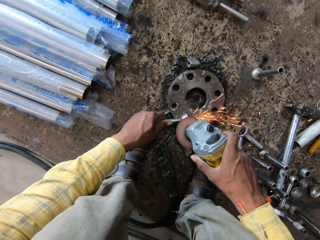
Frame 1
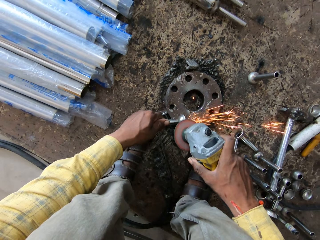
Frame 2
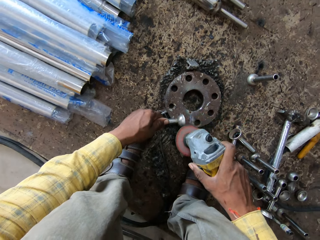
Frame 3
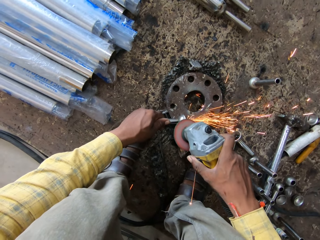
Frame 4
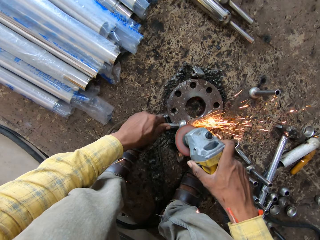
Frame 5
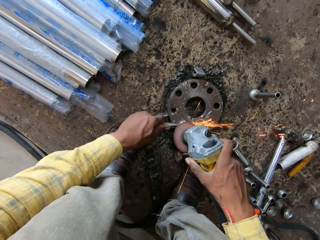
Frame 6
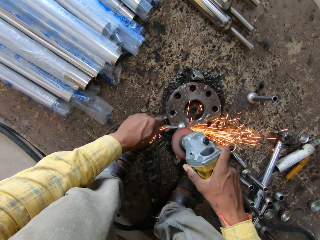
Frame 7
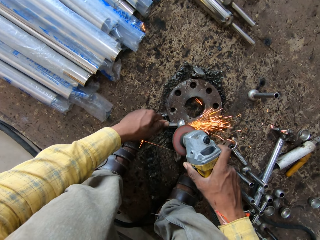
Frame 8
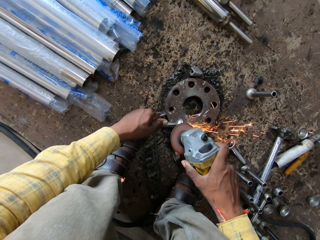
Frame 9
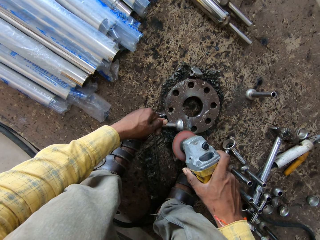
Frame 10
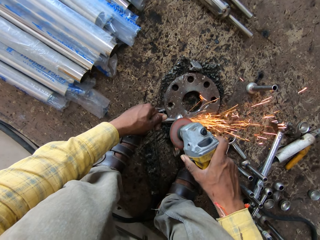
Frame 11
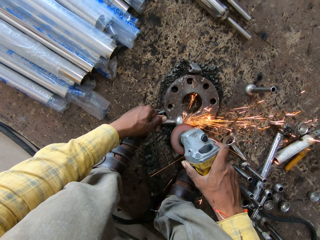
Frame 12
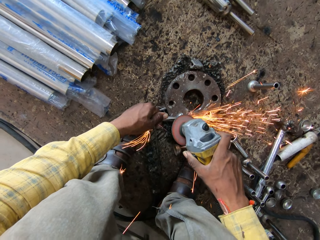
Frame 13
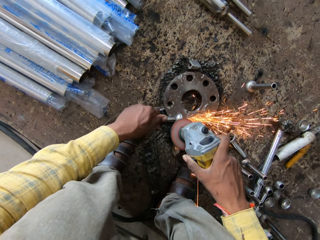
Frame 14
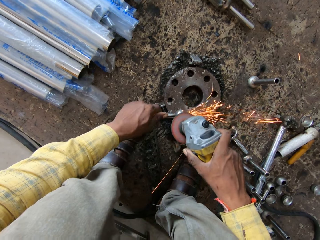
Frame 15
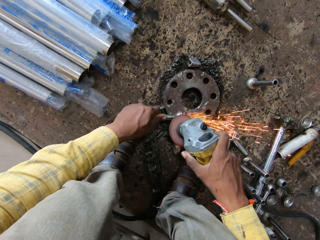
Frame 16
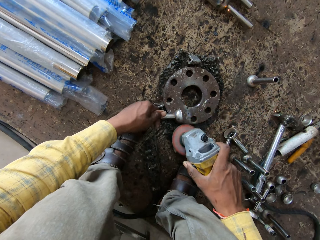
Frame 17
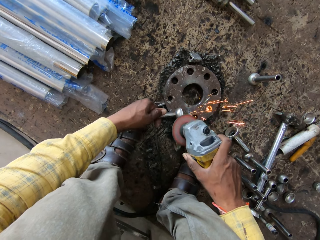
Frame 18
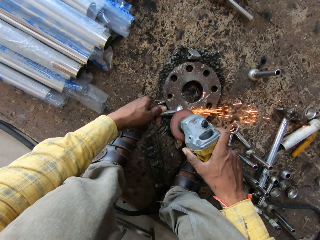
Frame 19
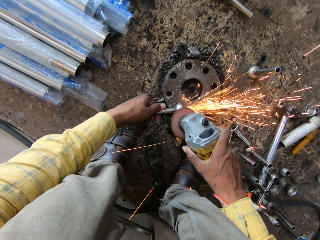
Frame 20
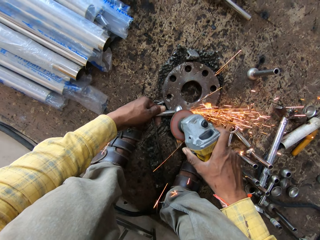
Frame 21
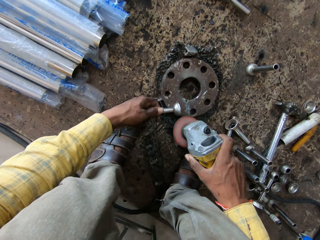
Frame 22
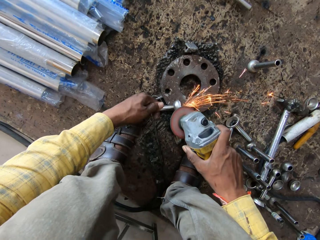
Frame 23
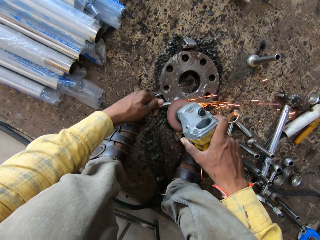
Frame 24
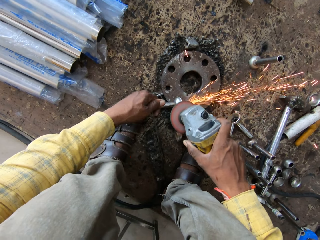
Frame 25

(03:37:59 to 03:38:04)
The camera wearer grinds the metal with a grinder.

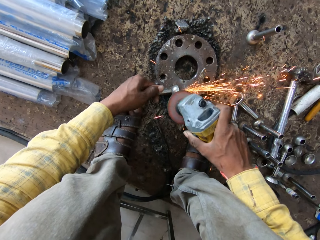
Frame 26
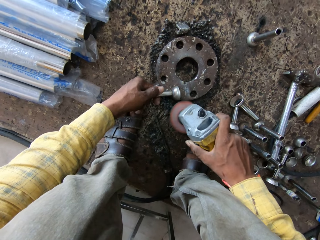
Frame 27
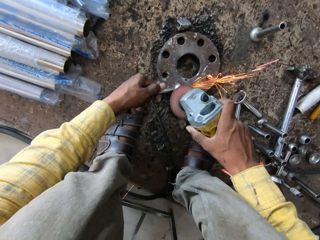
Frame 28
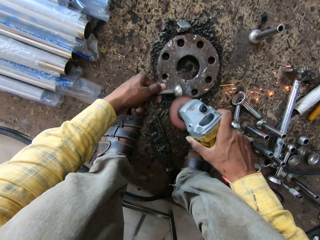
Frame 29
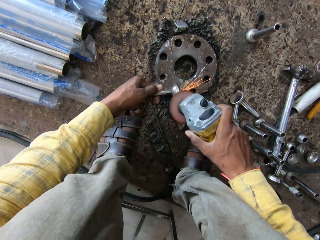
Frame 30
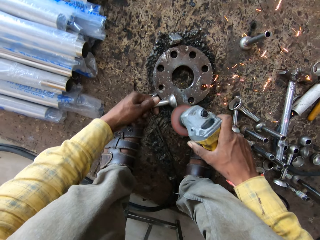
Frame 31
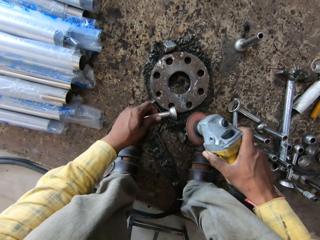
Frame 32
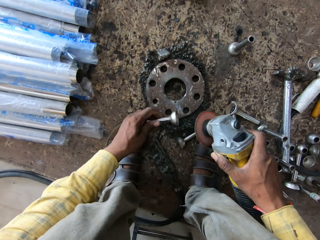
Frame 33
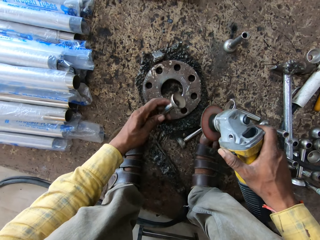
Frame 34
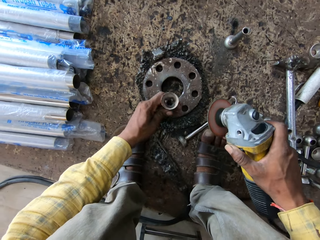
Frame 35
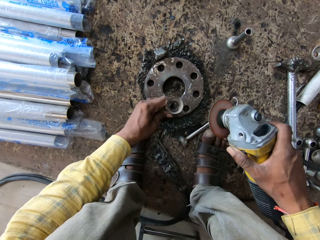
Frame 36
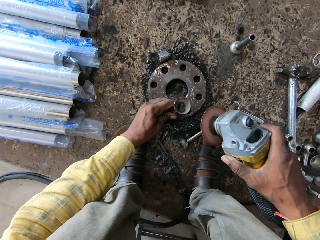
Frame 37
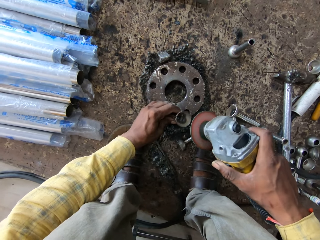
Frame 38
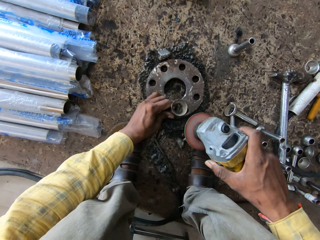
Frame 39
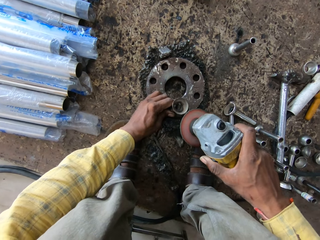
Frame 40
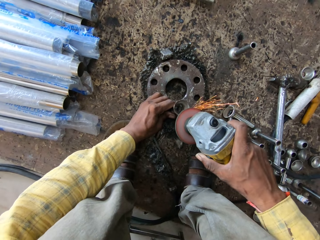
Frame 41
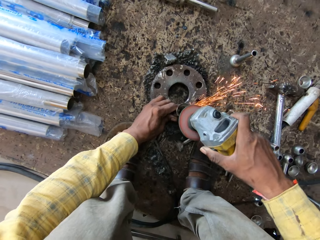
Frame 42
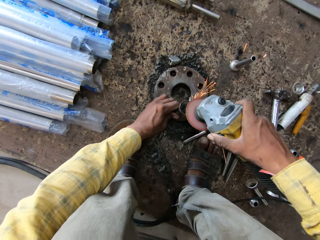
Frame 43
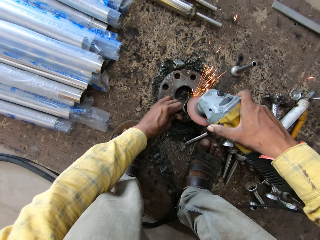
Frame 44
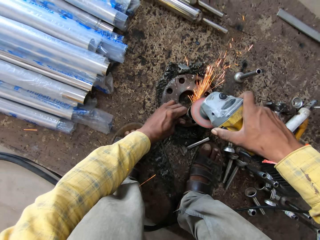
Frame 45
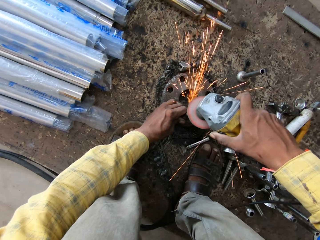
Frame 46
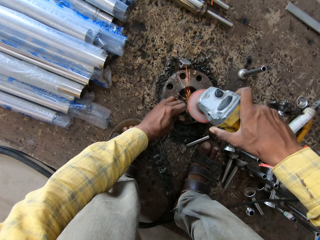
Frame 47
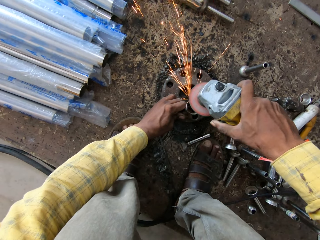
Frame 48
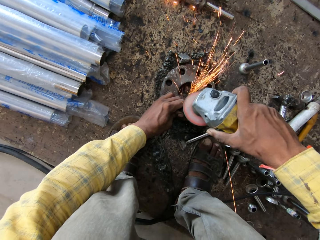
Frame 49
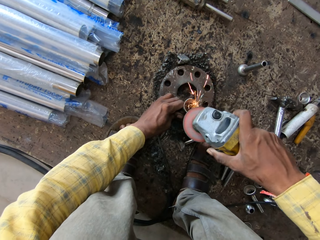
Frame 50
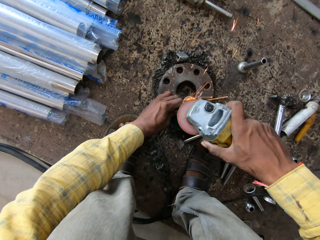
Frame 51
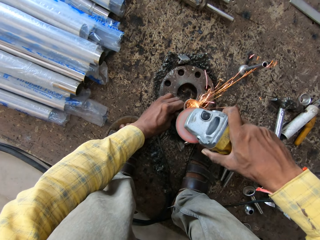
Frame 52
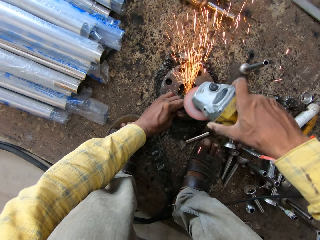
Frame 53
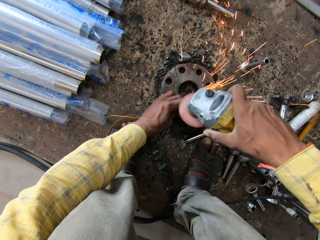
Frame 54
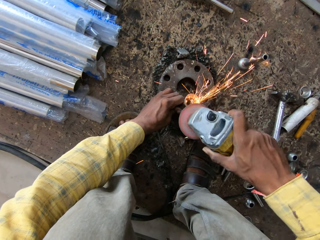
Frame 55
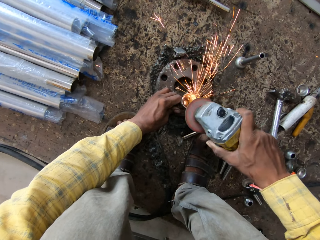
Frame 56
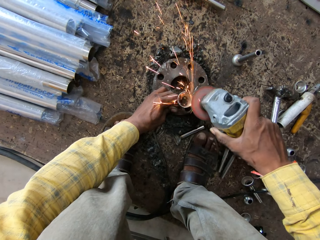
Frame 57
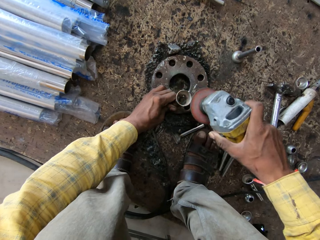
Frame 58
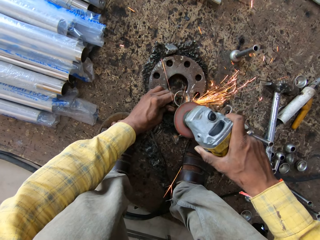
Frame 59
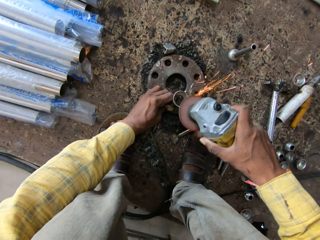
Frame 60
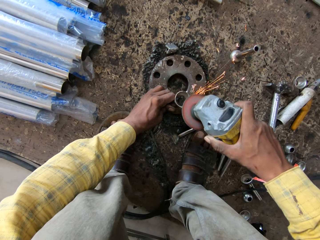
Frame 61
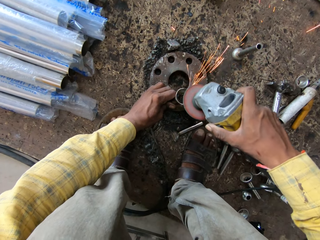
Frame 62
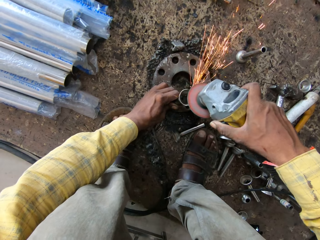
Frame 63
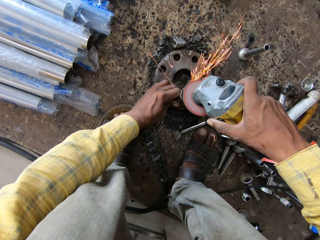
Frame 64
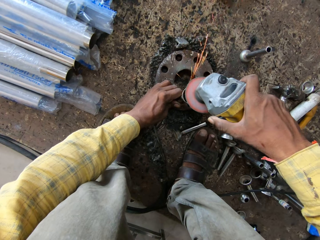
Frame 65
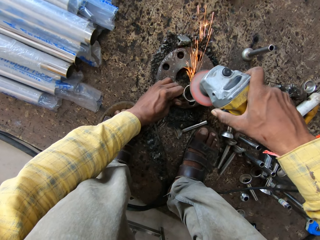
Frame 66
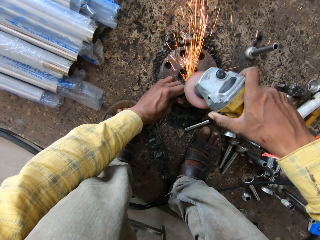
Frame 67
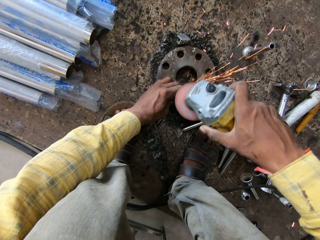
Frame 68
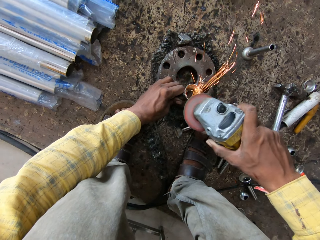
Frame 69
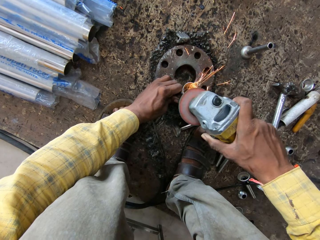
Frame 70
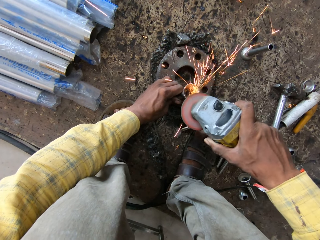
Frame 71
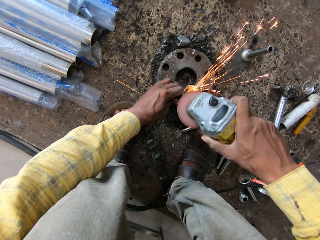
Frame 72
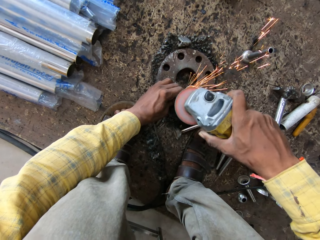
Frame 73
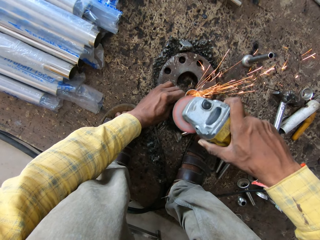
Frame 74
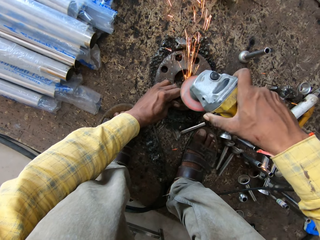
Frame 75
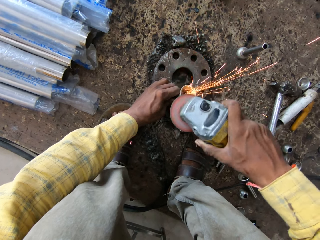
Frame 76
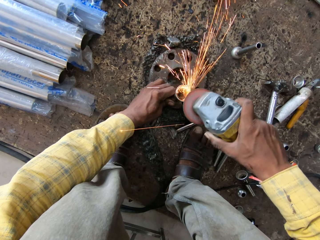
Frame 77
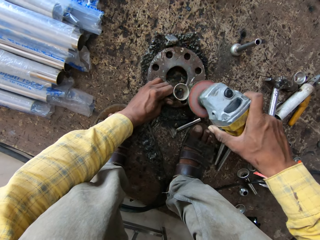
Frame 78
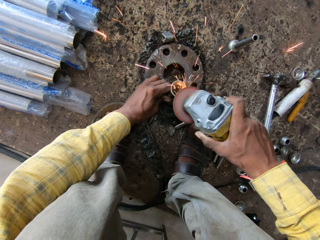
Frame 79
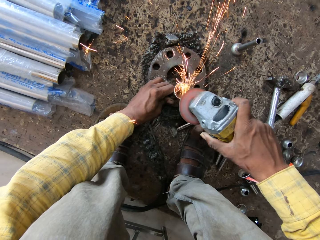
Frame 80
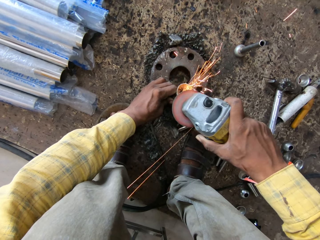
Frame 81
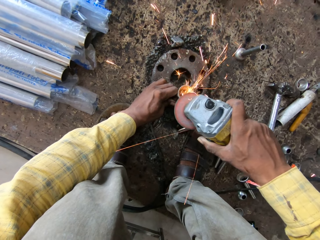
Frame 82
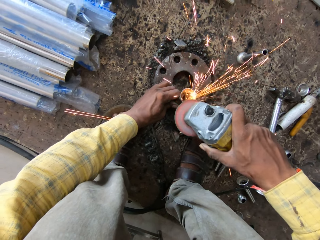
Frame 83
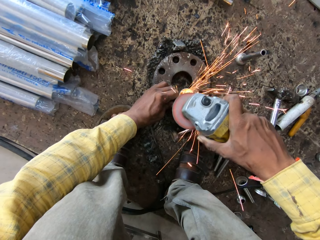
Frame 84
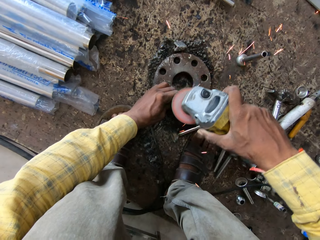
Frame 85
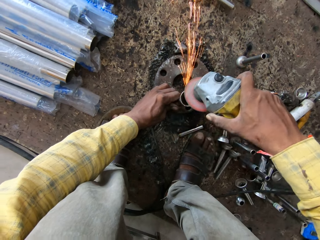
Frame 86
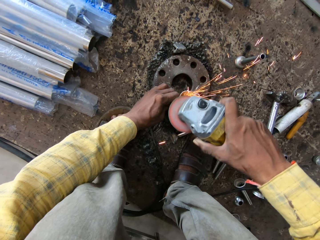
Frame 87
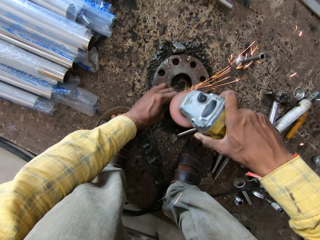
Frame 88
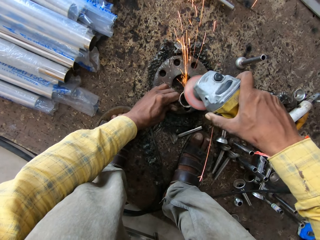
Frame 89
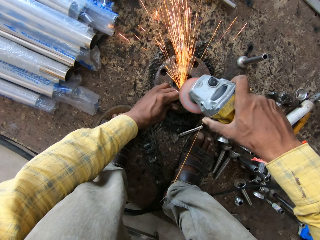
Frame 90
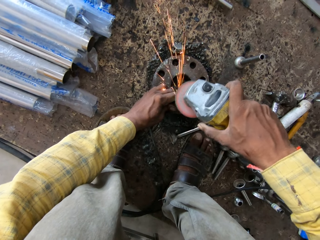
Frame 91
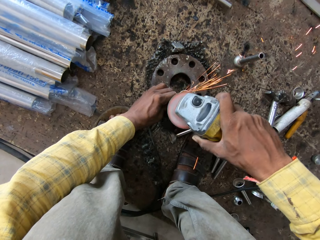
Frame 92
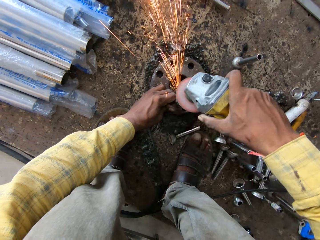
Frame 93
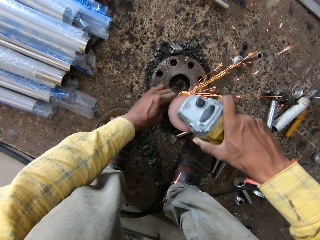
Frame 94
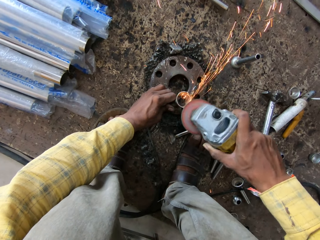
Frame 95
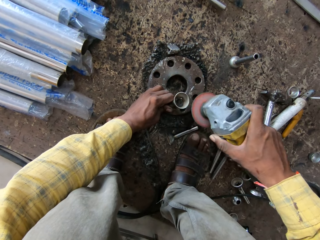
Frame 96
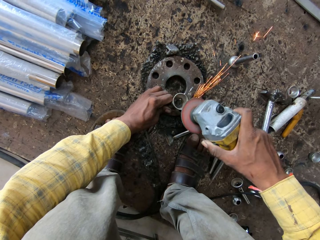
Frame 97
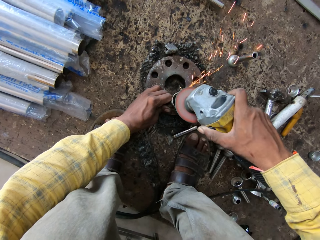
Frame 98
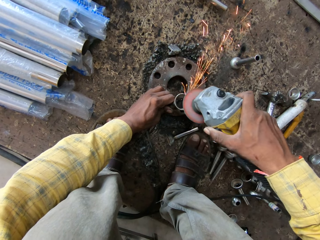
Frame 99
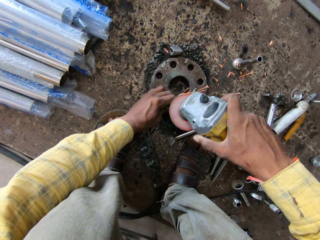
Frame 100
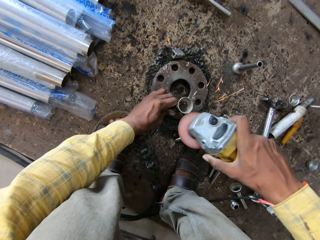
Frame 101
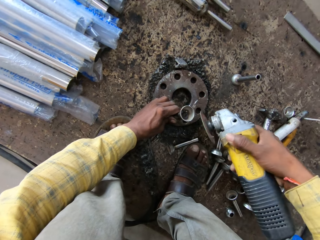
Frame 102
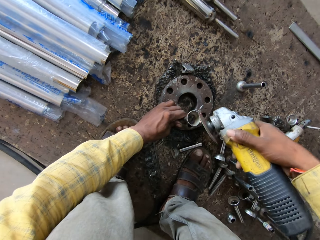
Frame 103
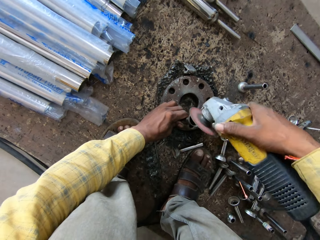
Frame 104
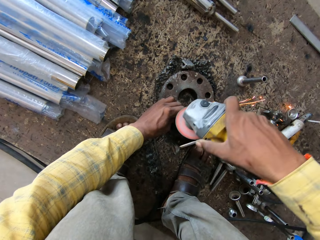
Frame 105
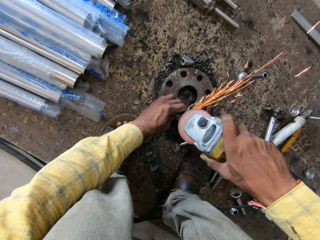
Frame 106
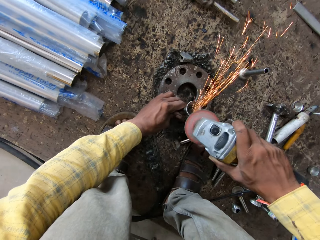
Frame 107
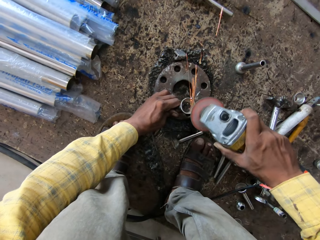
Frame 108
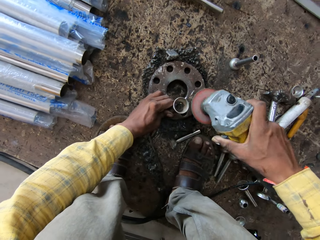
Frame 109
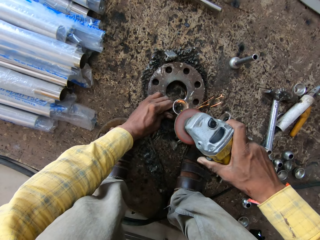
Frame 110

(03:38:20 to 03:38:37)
The camera wearer turns up the metal. They hold up the metal. They grind the metal using a grinder.
